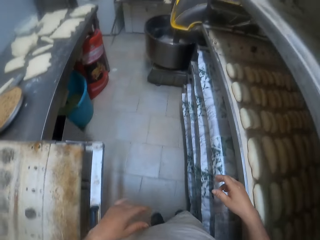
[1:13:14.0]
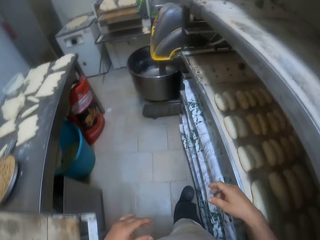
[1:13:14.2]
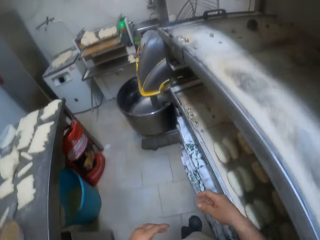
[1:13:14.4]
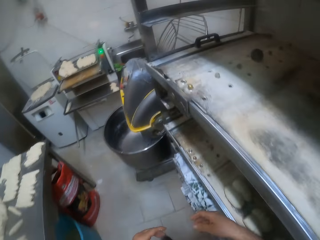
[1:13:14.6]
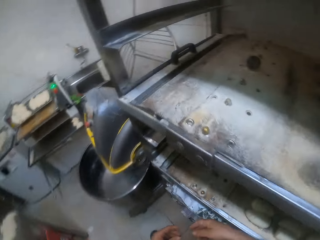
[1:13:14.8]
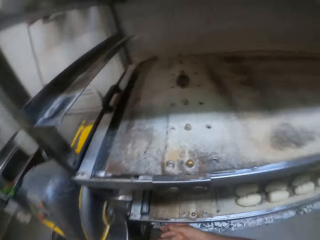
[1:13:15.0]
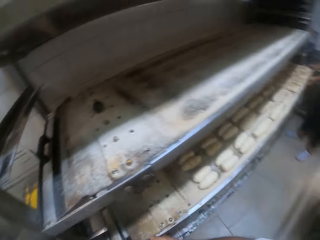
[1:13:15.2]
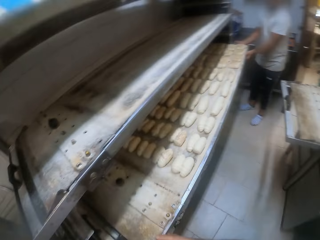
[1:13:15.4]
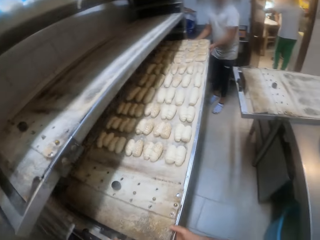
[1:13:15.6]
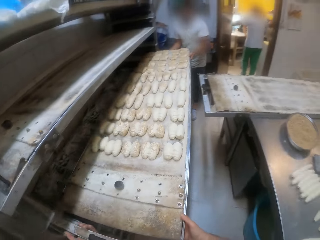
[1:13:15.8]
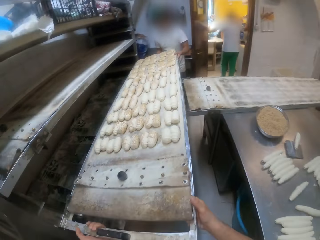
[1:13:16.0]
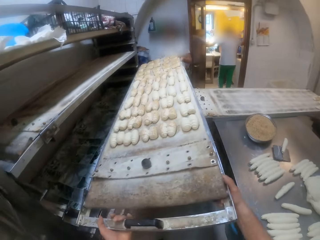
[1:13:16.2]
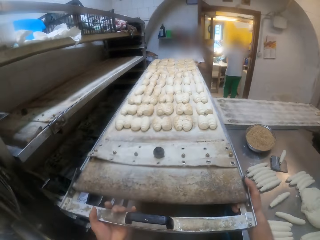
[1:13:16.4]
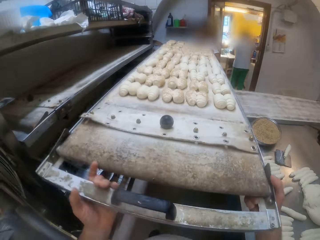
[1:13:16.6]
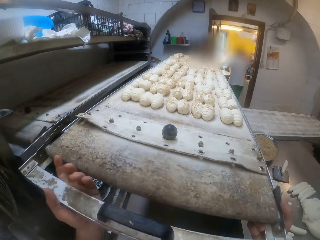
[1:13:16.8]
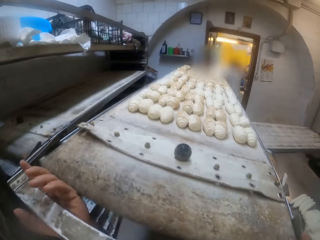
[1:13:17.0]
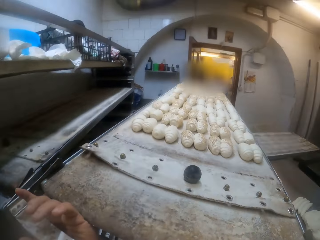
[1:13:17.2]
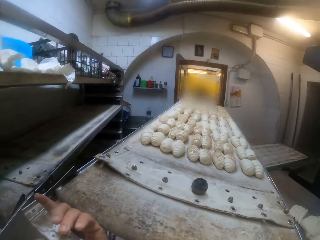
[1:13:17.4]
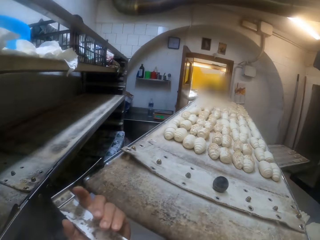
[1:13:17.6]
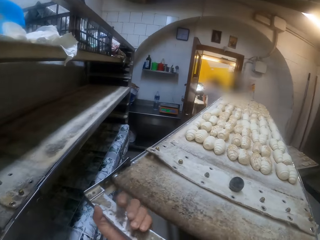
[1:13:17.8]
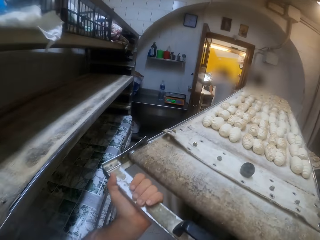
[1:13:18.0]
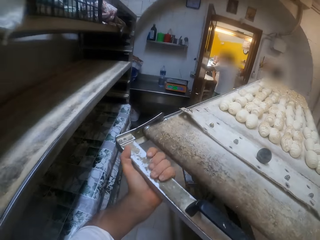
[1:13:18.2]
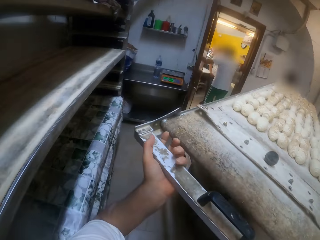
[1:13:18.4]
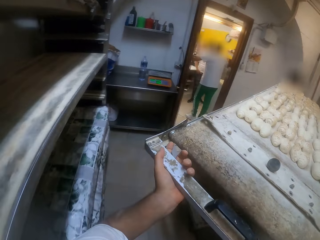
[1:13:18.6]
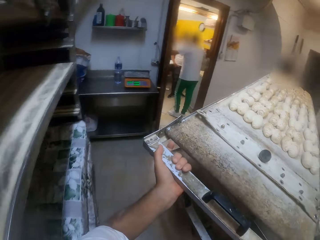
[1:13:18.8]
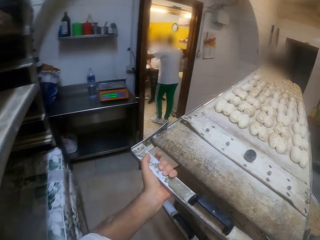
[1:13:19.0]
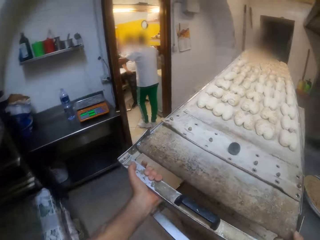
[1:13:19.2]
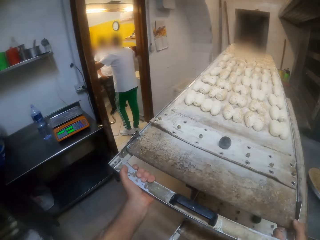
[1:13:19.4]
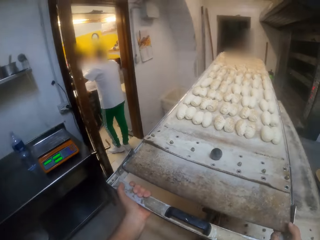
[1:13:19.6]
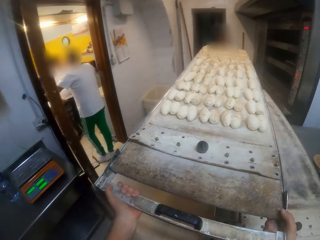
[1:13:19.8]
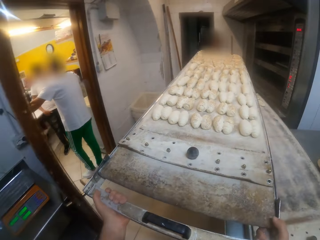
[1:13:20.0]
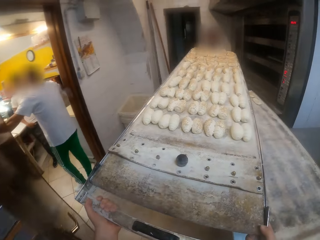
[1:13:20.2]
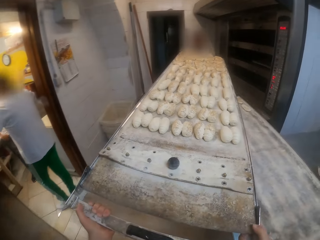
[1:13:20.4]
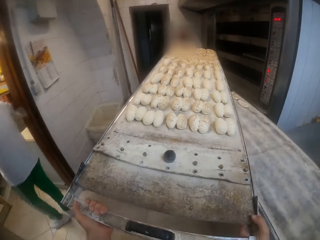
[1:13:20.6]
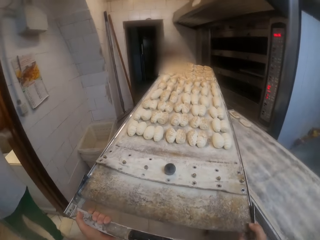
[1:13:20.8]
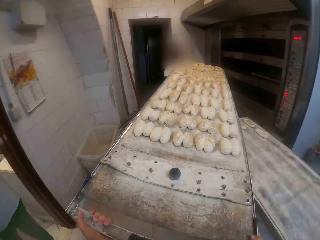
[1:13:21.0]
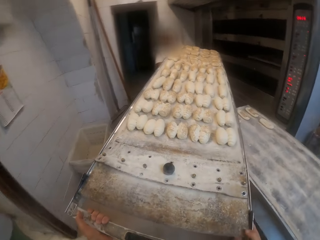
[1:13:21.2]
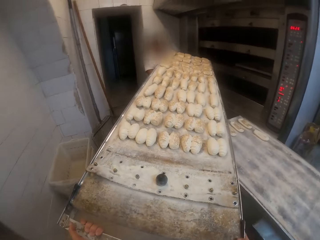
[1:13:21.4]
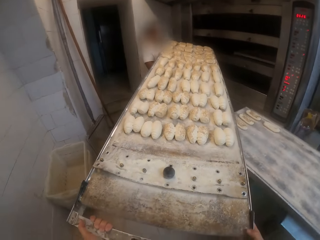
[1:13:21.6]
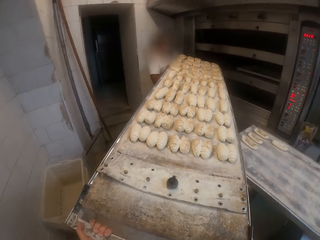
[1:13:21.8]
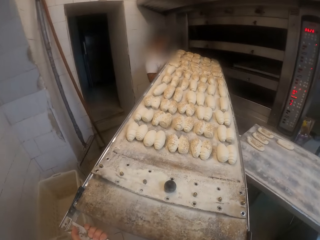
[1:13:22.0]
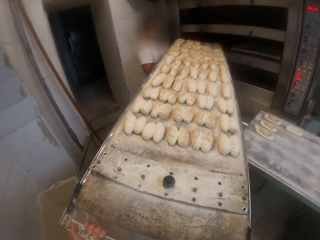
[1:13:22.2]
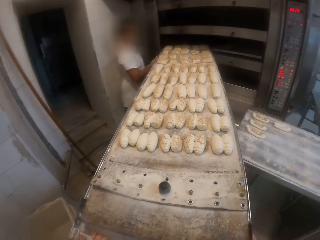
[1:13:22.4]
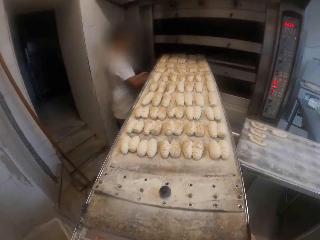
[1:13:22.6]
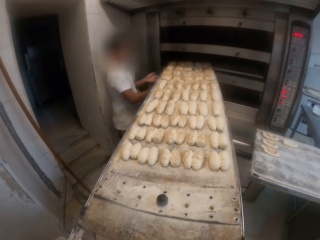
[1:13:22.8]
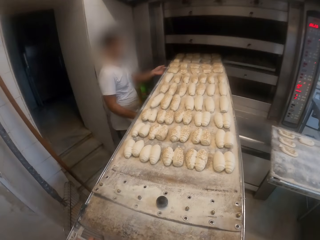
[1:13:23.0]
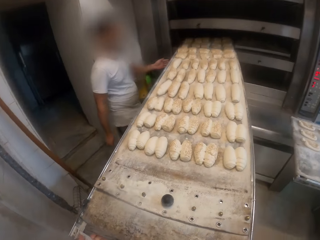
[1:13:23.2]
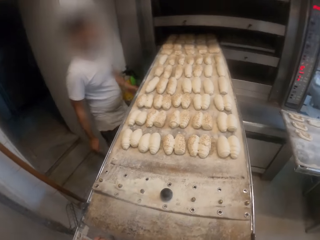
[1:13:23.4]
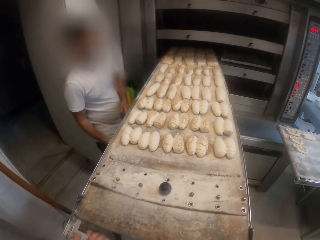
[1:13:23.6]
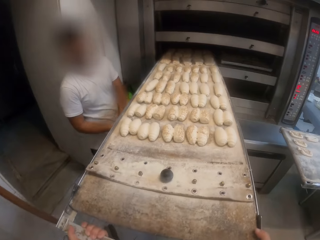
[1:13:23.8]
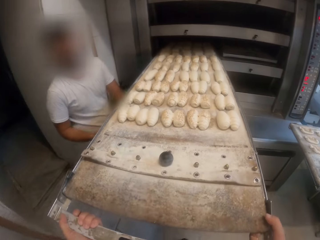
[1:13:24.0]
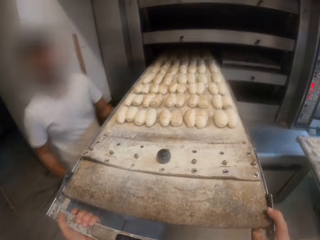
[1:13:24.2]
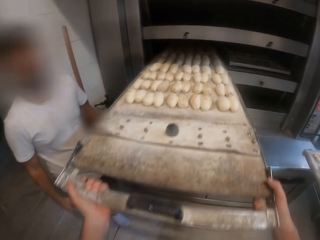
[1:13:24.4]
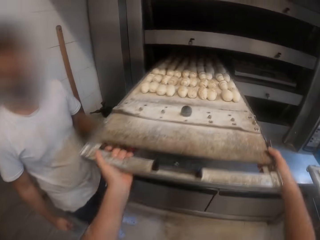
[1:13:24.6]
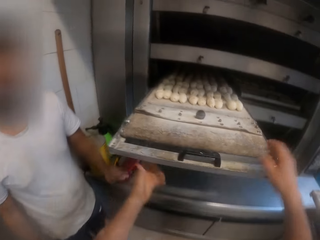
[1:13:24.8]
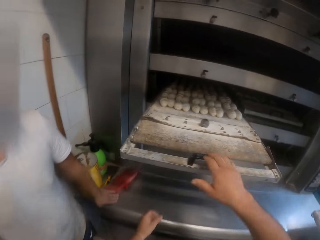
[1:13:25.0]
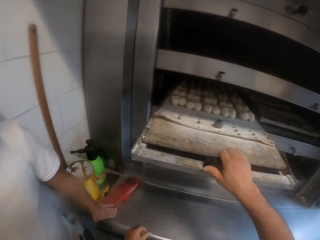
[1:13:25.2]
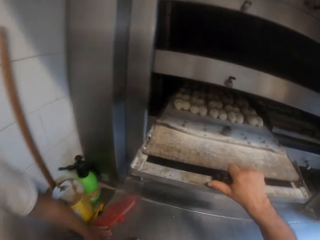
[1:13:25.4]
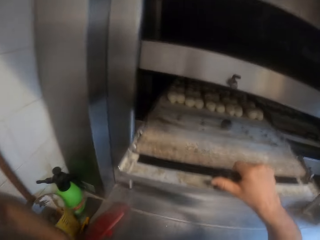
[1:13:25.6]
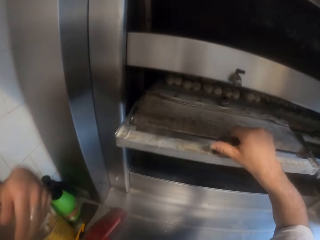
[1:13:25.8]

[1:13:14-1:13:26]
The camera wearer carries other doughs in the baking sheet with both hands alongside a man to an oven. The camera wearer and the man remove the dough tray from the shelf. The camera wearer, alongside the man, places the baking sheet in the oven with both hands. They push the dough tray inside the baking oven machine.

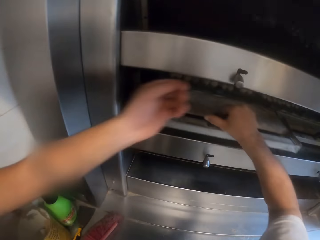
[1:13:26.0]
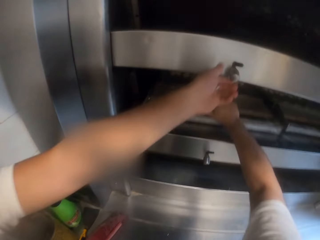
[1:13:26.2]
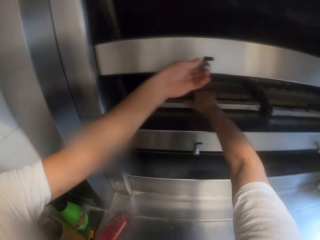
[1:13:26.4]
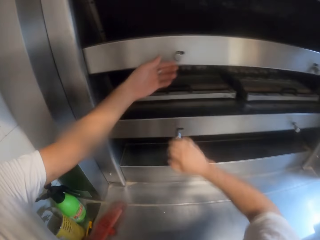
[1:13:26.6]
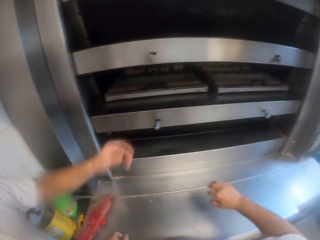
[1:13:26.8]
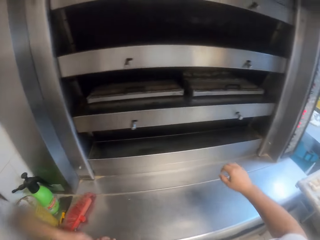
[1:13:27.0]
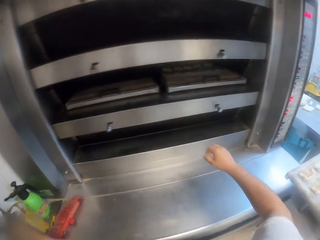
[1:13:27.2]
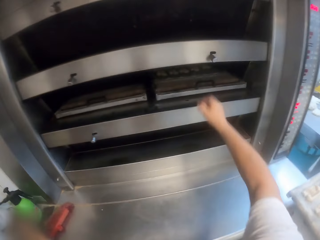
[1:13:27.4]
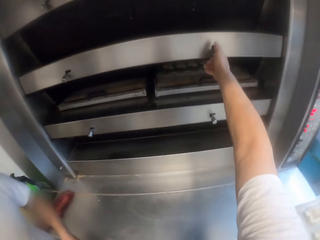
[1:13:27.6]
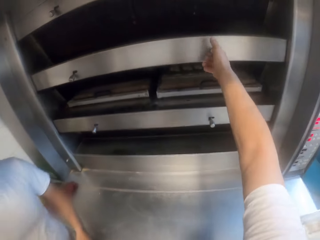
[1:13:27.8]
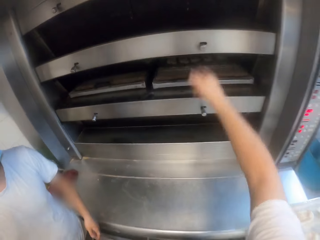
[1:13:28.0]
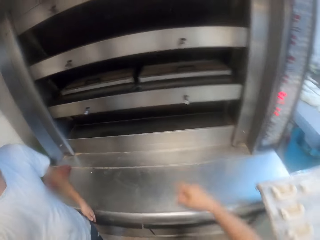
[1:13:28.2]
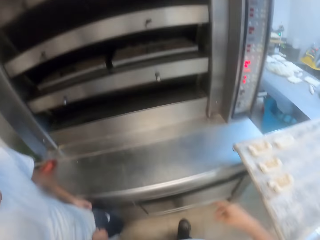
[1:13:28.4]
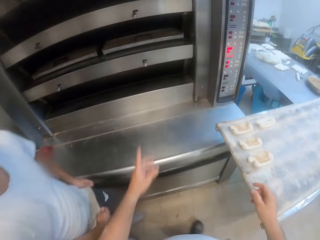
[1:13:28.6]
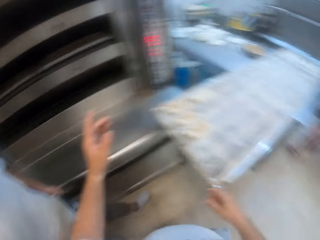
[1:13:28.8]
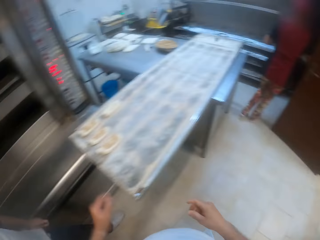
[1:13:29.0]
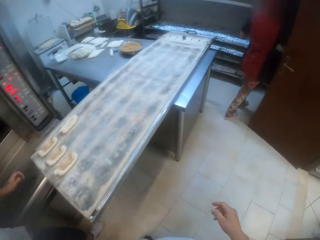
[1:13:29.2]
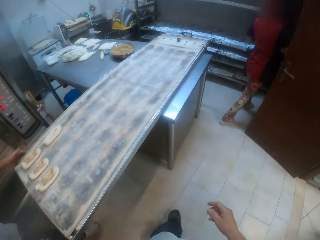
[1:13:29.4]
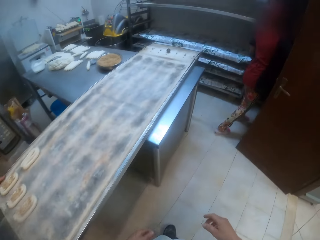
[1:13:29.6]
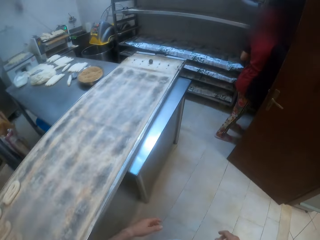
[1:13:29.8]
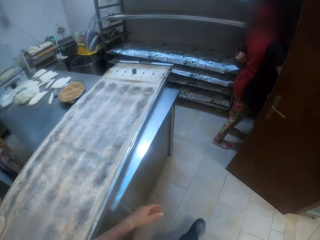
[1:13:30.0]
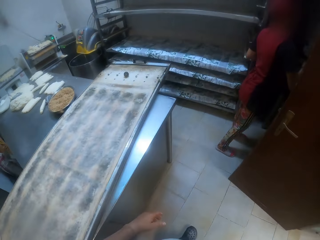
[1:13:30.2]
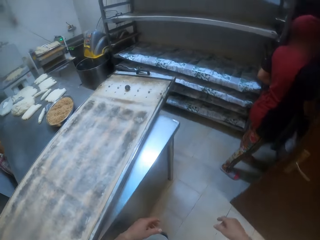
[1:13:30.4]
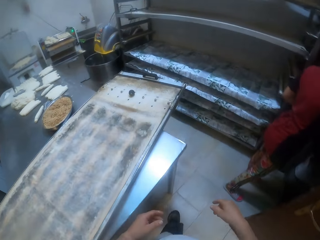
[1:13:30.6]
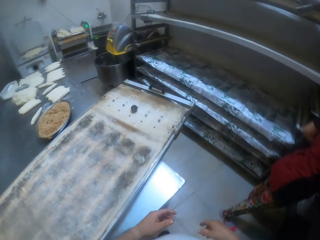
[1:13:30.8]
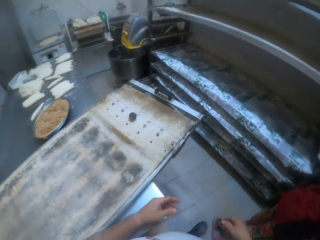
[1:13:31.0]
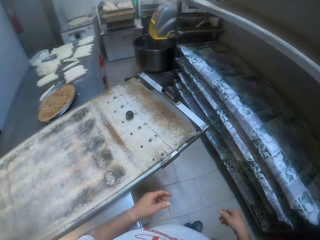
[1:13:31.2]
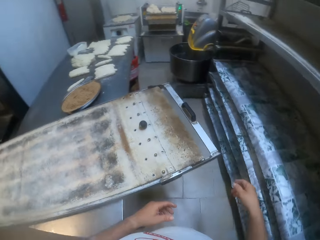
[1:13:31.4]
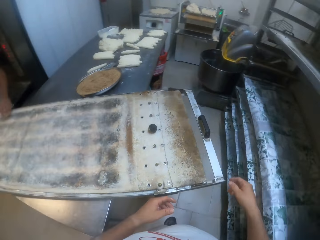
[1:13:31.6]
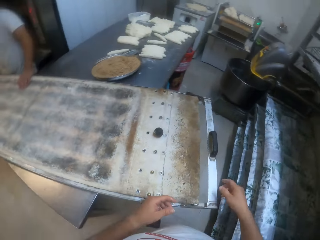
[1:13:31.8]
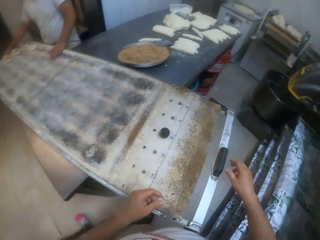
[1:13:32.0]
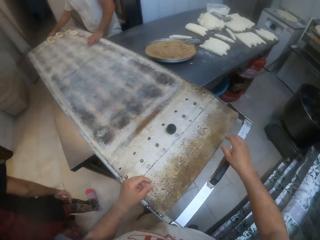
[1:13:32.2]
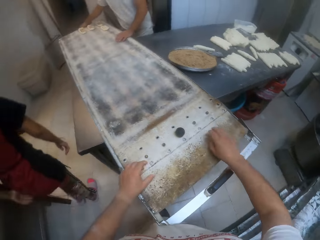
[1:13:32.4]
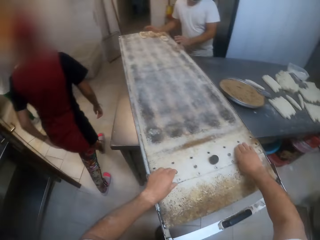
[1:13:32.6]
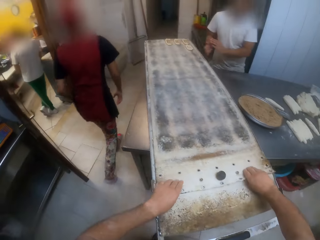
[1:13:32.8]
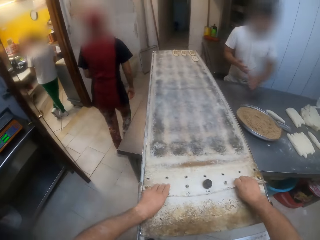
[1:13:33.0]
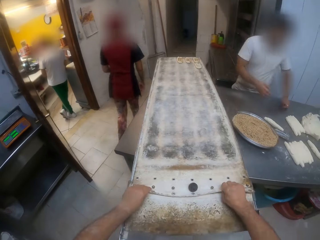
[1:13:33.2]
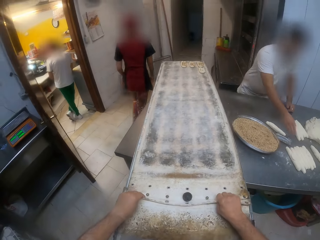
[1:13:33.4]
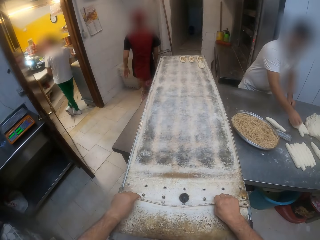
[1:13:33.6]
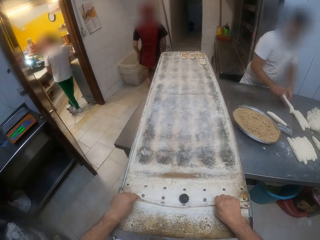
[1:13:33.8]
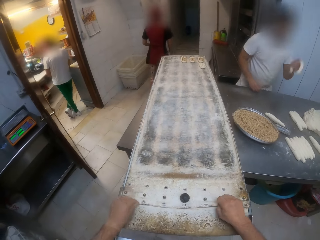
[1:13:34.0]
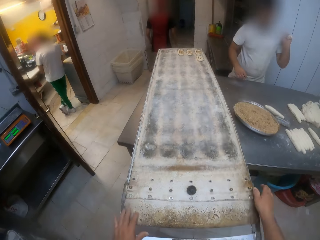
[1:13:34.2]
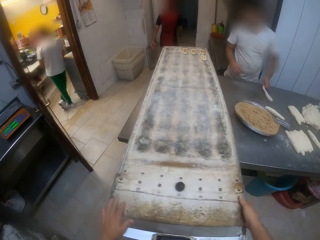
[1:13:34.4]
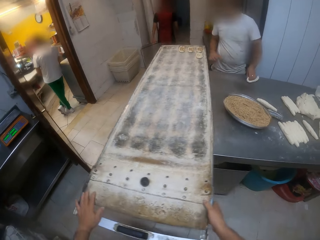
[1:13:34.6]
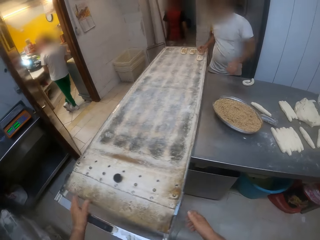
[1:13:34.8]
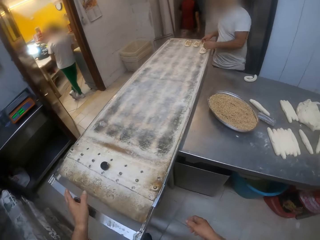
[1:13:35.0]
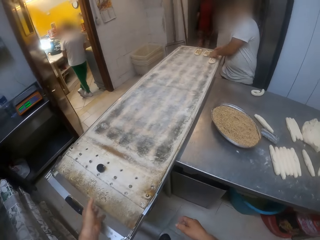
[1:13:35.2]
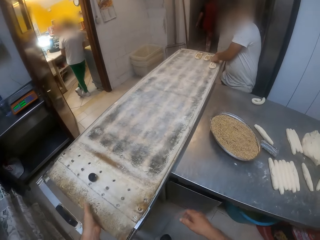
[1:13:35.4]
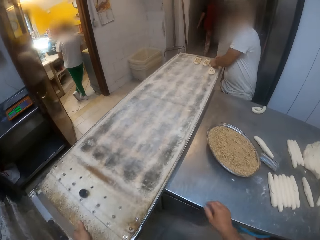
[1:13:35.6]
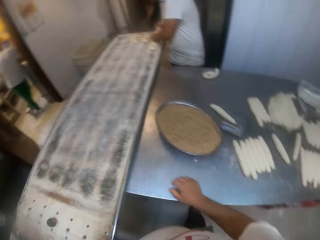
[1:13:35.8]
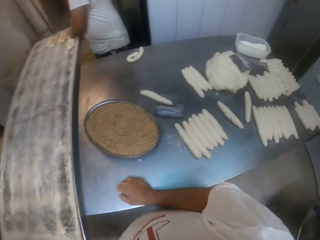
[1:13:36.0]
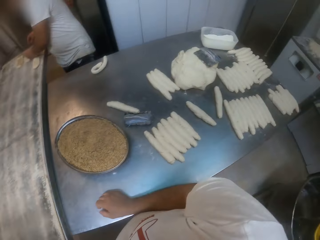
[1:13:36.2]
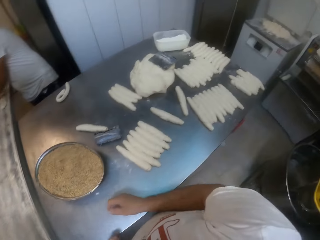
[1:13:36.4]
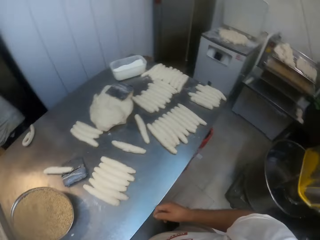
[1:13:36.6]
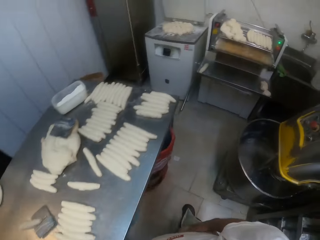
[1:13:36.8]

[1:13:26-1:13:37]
A man presses a switch on the oven with his left hand. The camera wearer presses a switch on the oven with his right hand. He looks around the bakery and walks around the bakery. He adjusts a baking mat in the baking sheet on the worktable with both hands. The man picks up a dough on the worktable with his right hand. The camera wearer moves the tray on the table. The man passes the dough to his left hand and hits the dough on the table. The man drops the dough on the workbench. The camera wearer moves the tray on the table. The man touches doughs on the tray. The camera wearer looks around the bakery. The man examines doughs in the baking sheet on the workbench with both hands.
